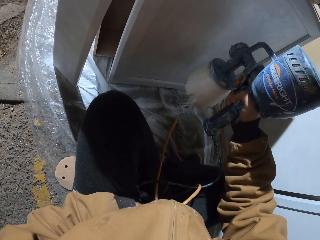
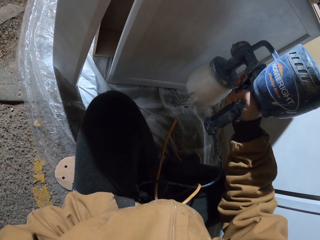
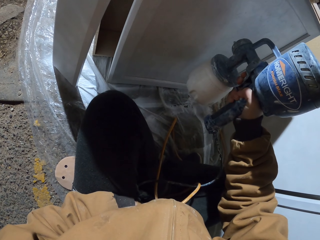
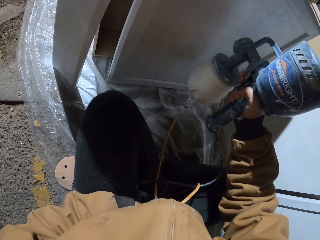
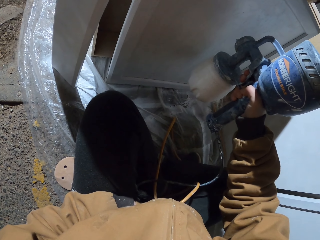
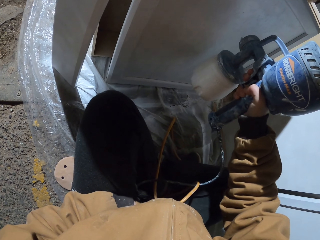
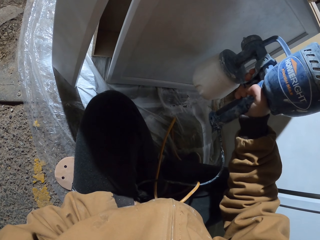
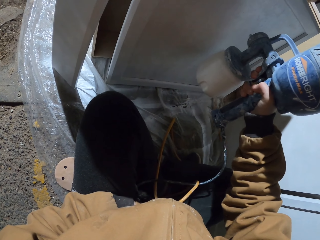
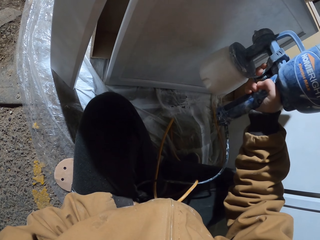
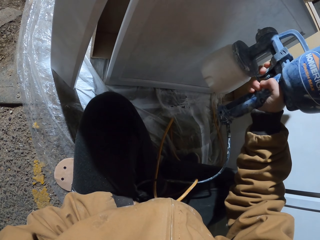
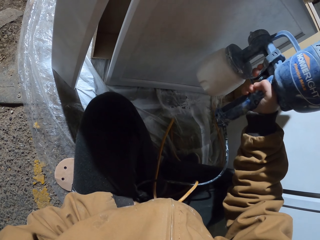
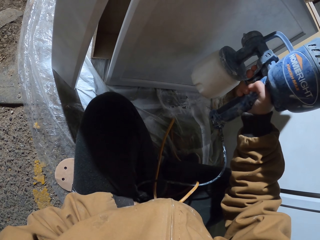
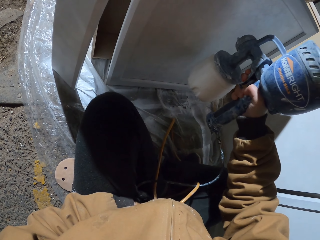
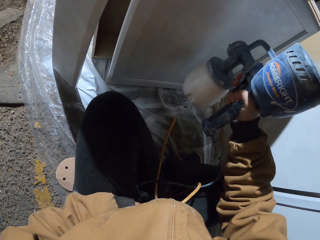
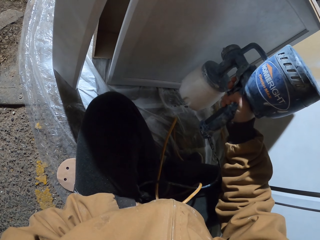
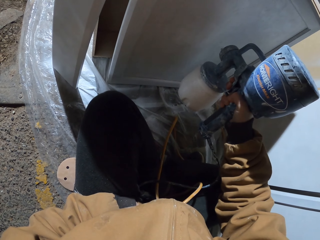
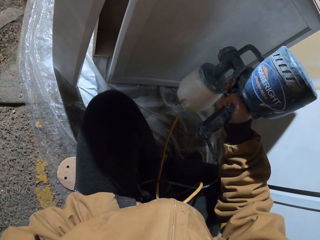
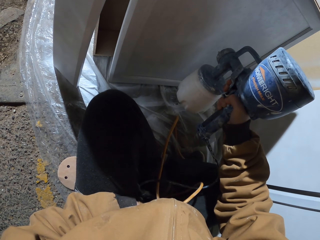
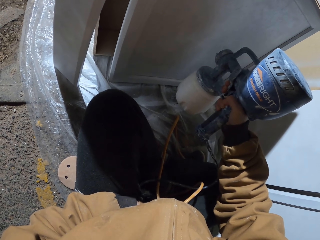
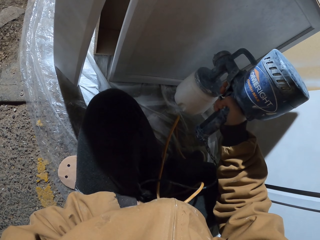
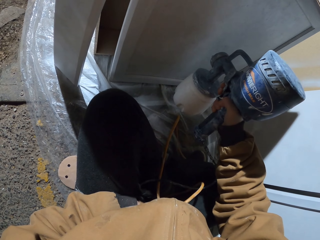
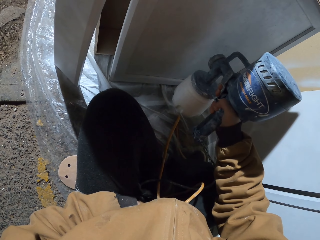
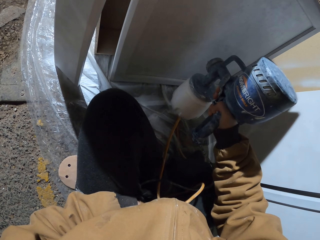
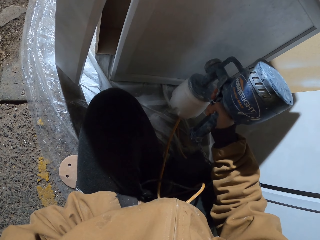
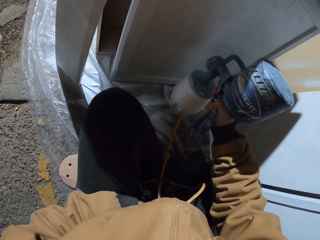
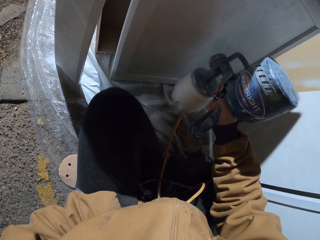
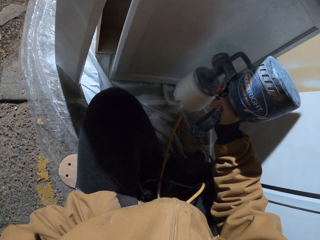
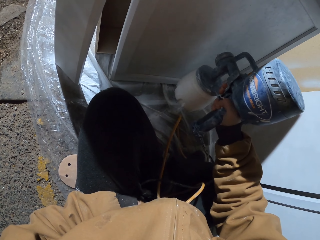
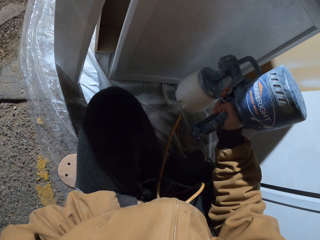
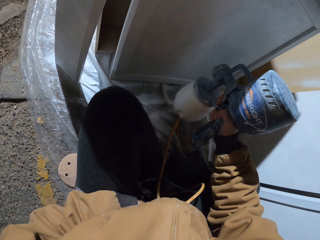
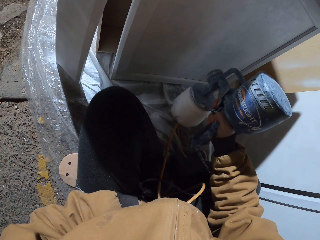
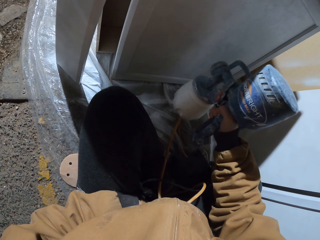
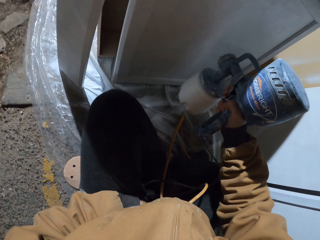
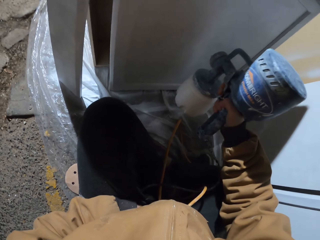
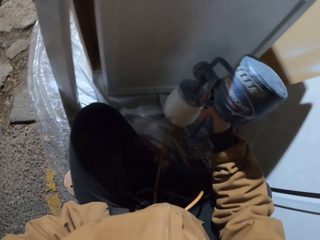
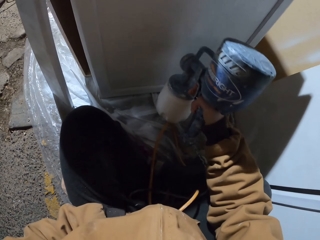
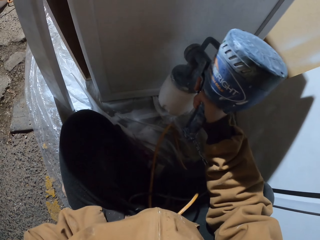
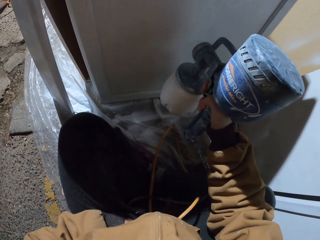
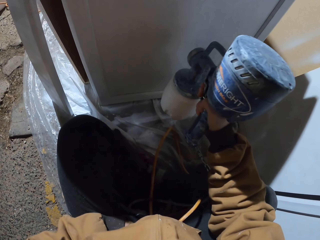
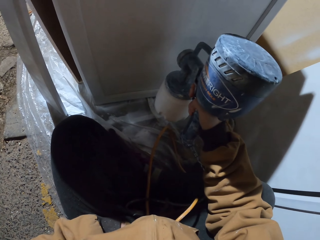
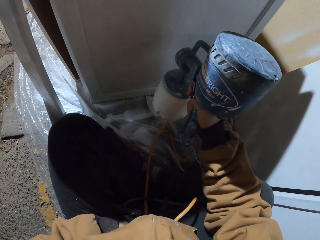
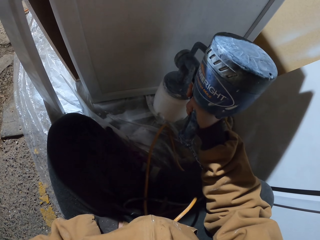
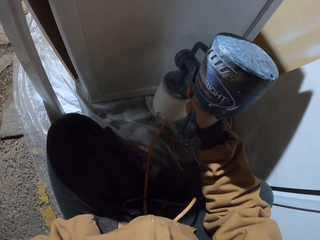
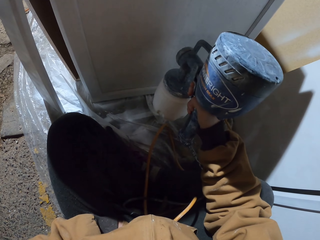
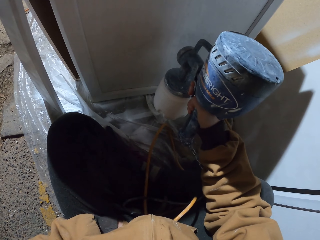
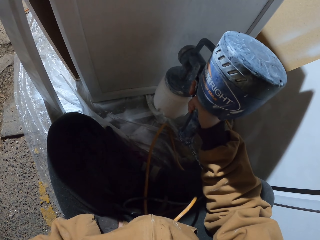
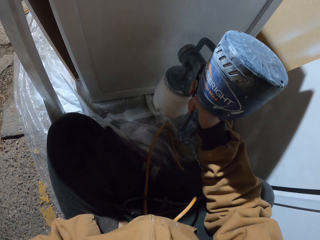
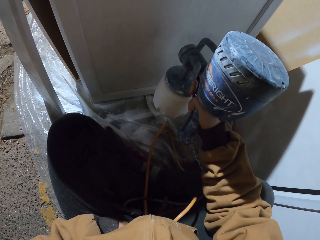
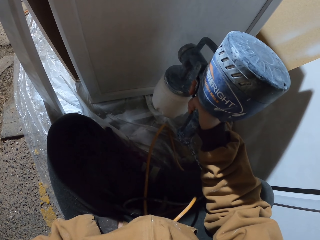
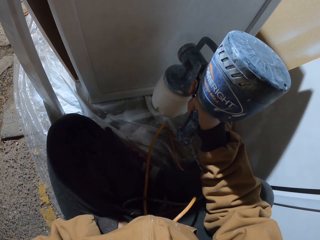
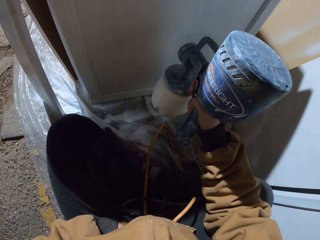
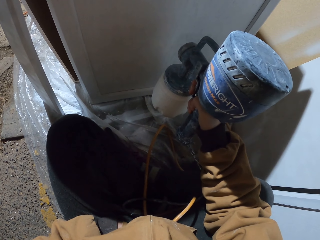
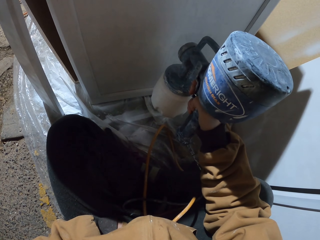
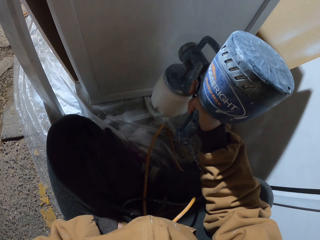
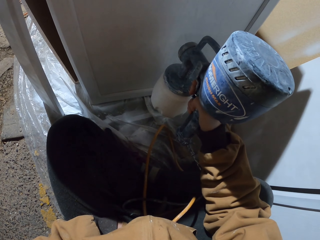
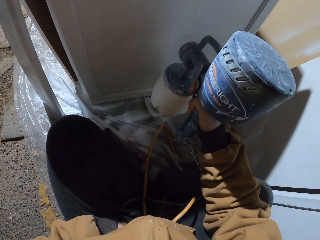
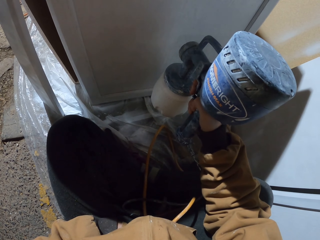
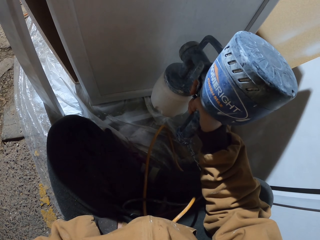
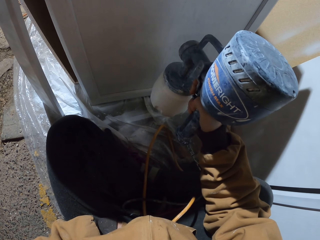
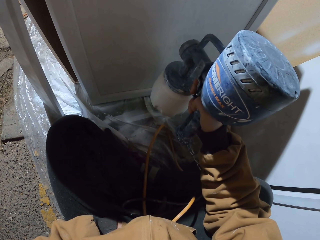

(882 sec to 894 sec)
The camera wearer paints the board with a sprayer pump.

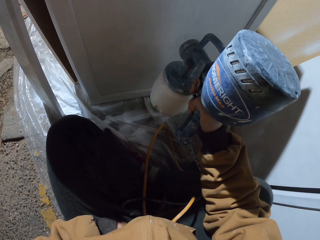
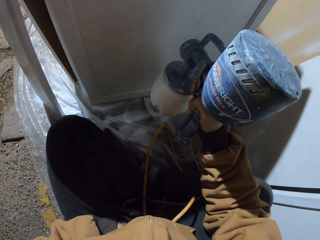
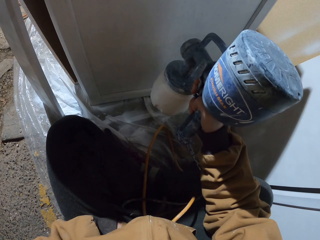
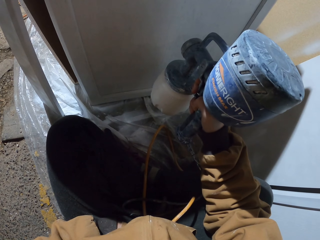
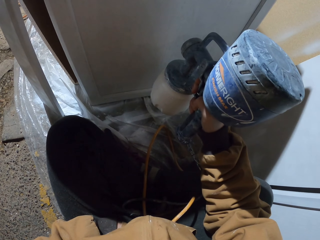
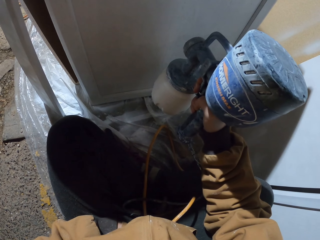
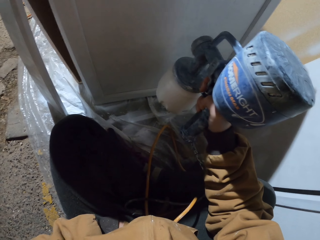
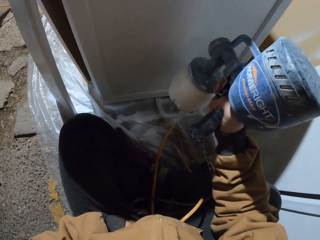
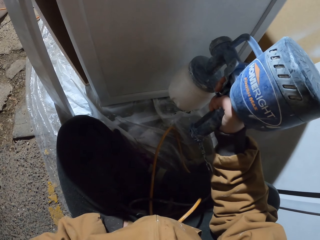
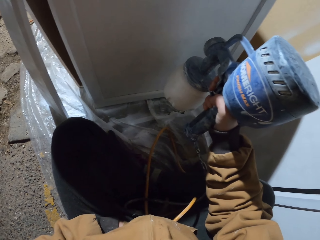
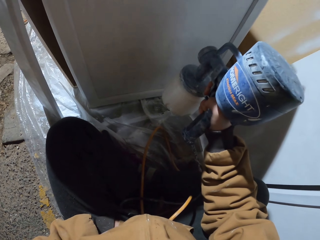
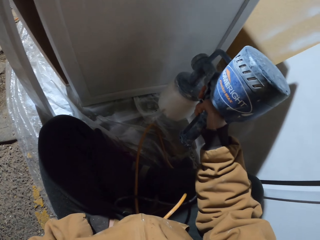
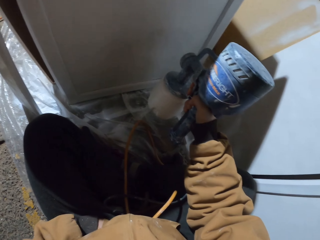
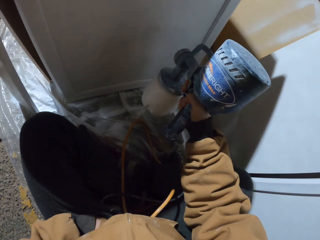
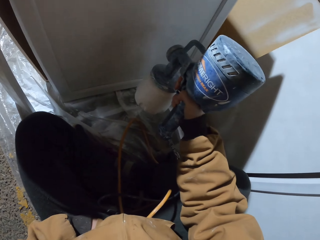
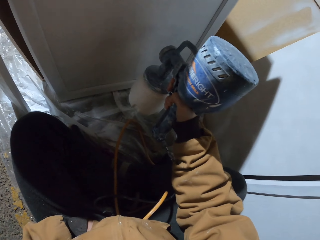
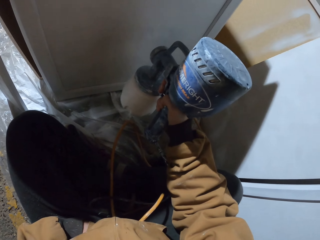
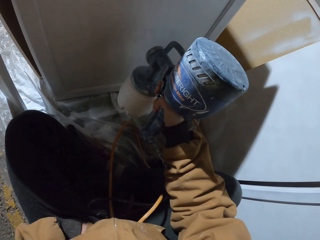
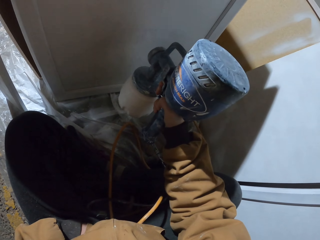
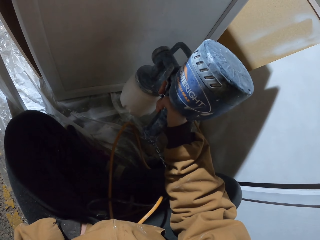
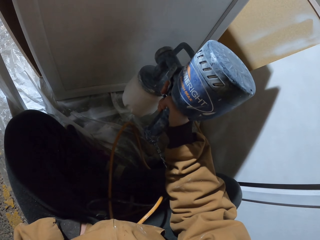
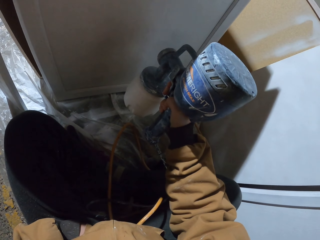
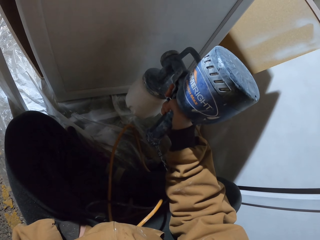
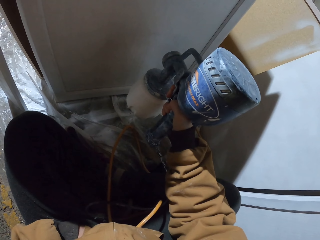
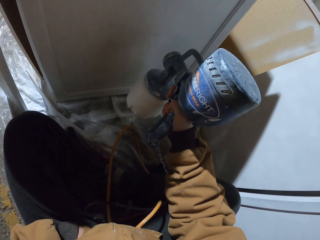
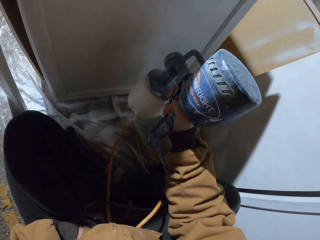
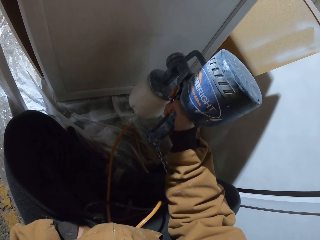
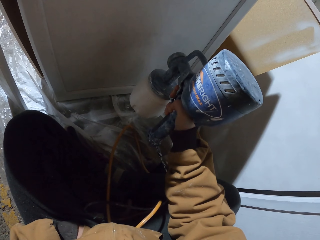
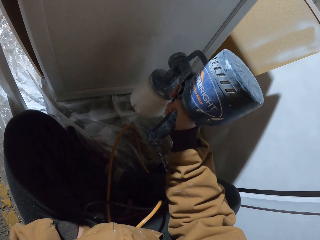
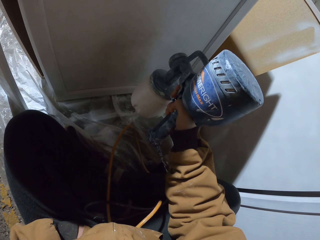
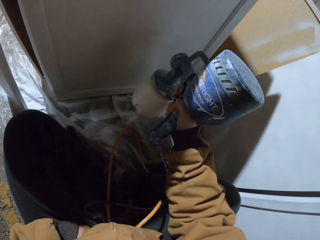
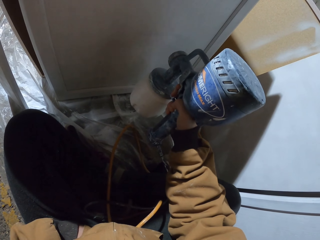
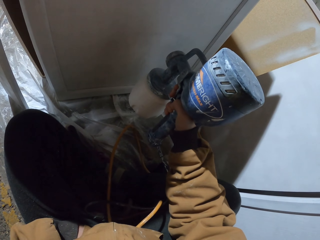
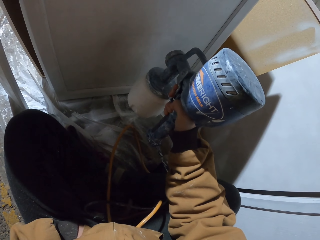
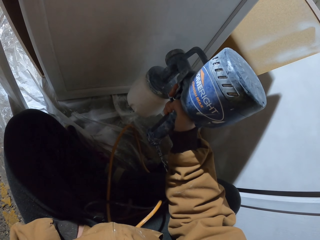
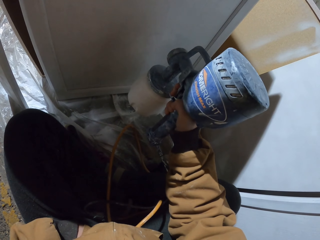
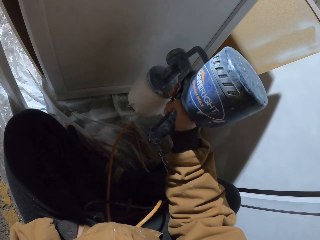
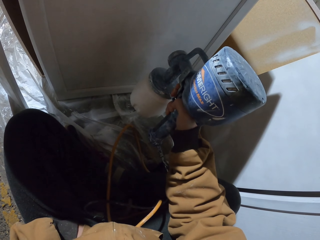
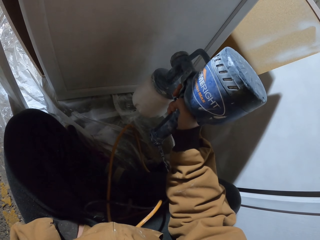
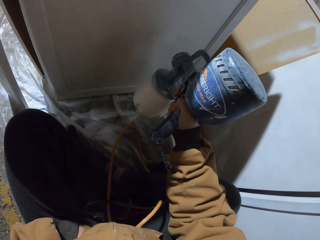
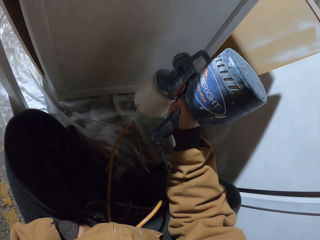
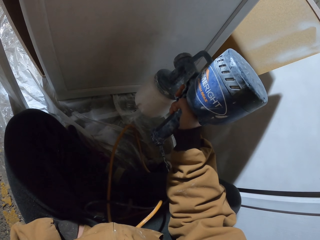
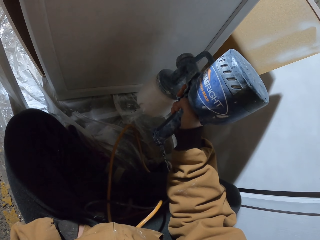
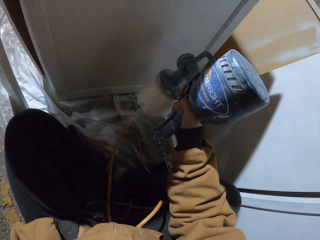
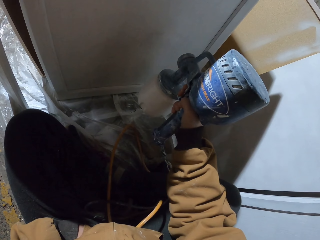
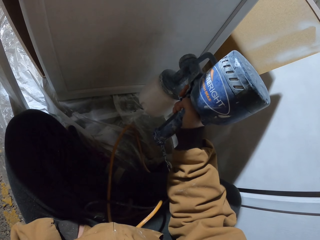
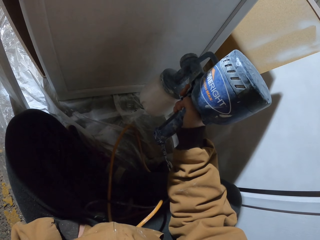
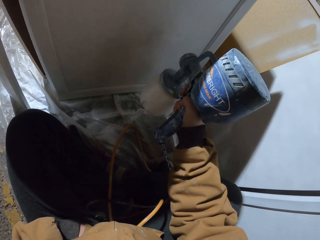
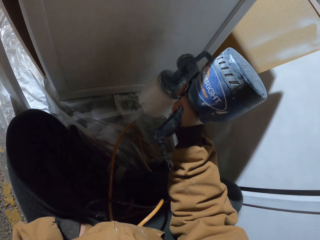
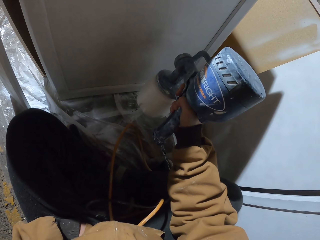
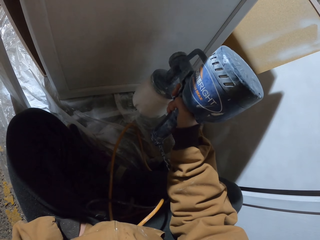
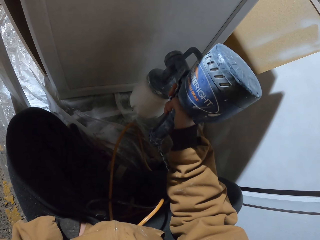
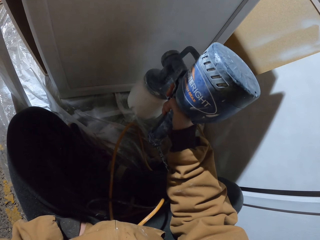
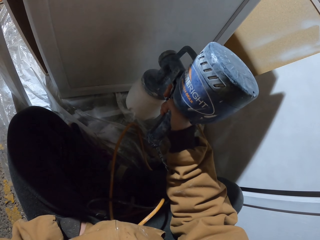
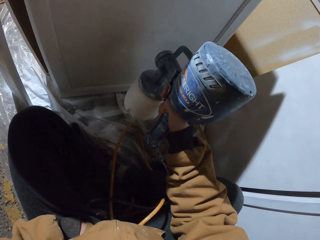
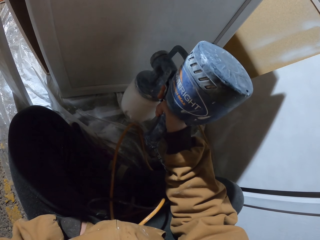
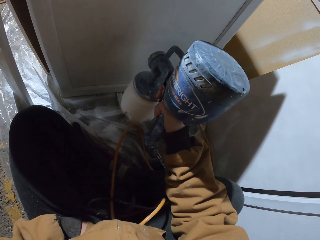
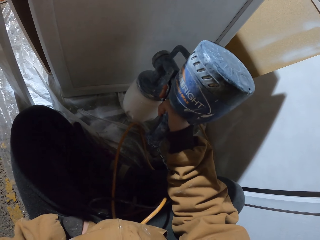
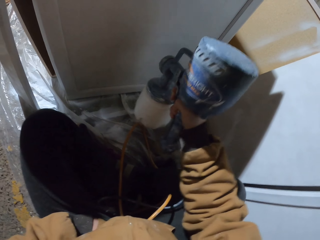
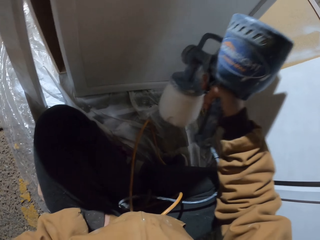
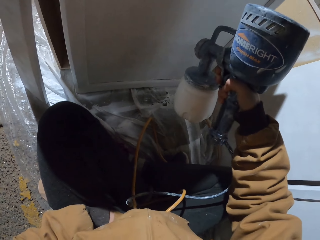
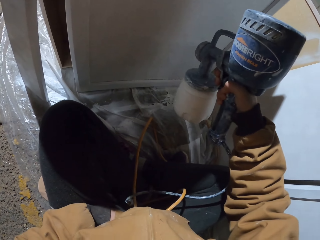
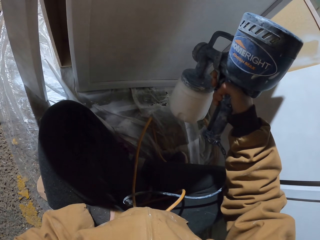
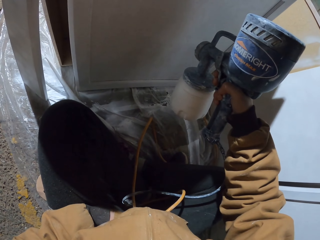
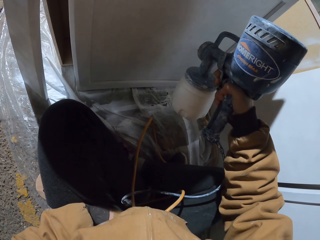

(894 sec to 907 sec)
The camera wearer paints the board with a sprayer pump.
